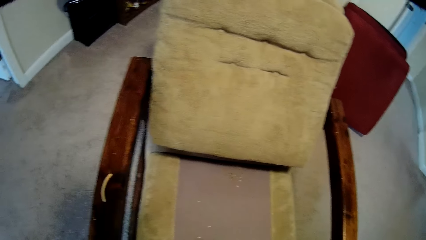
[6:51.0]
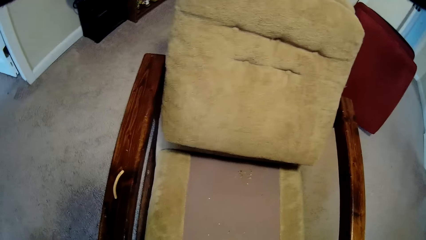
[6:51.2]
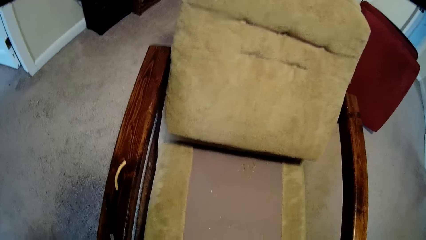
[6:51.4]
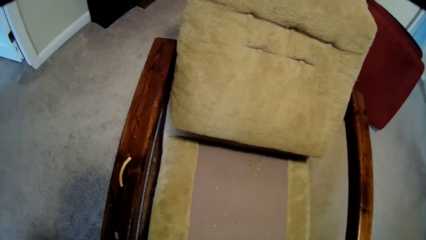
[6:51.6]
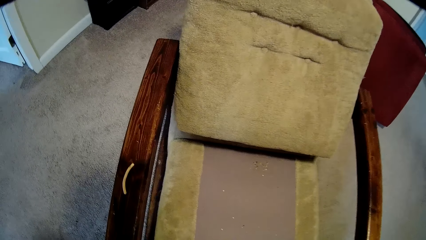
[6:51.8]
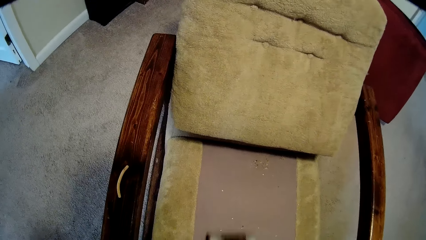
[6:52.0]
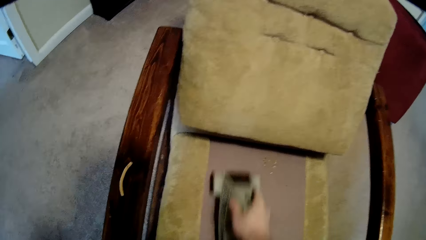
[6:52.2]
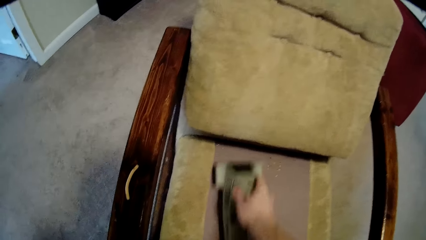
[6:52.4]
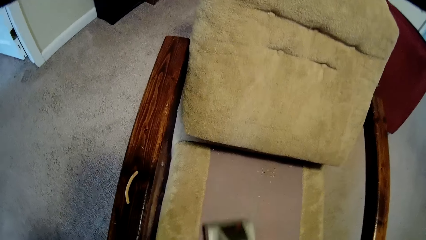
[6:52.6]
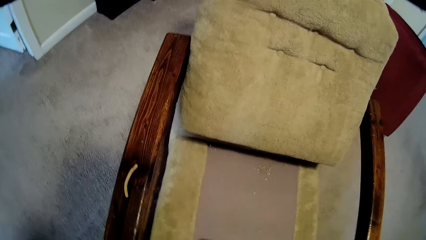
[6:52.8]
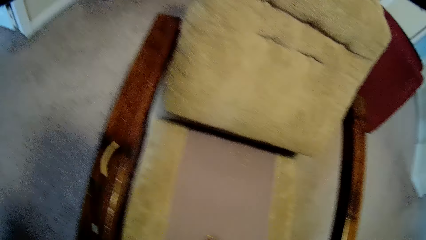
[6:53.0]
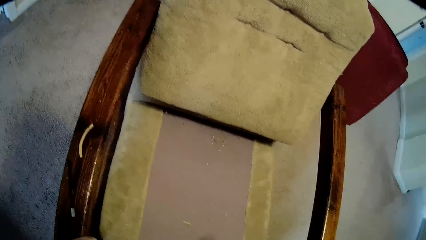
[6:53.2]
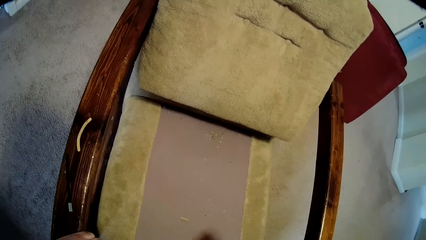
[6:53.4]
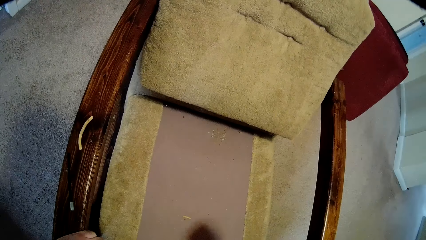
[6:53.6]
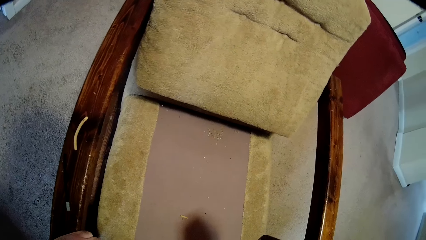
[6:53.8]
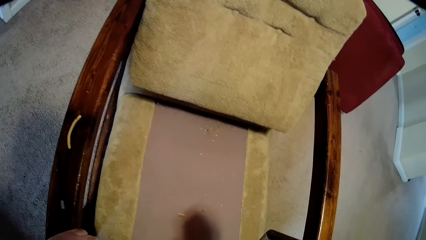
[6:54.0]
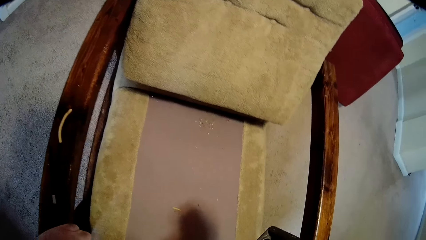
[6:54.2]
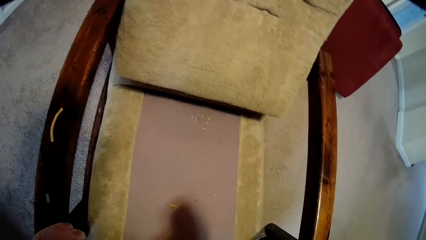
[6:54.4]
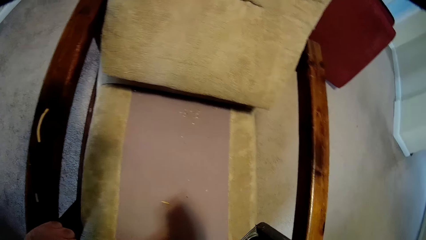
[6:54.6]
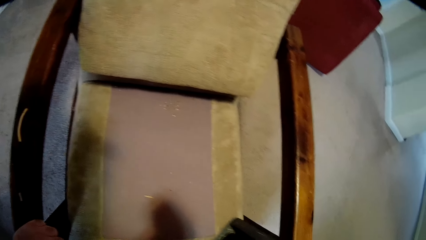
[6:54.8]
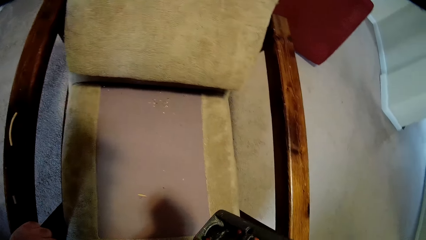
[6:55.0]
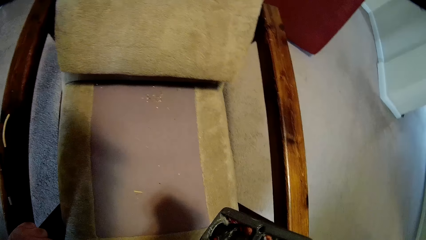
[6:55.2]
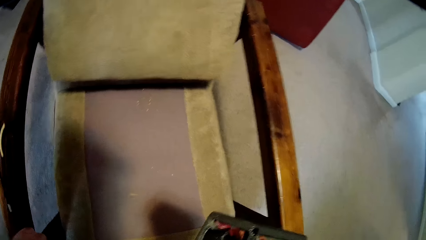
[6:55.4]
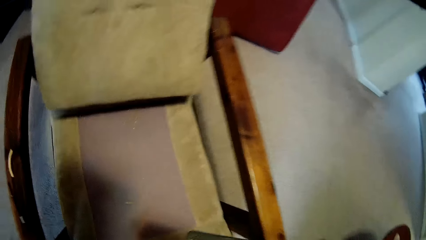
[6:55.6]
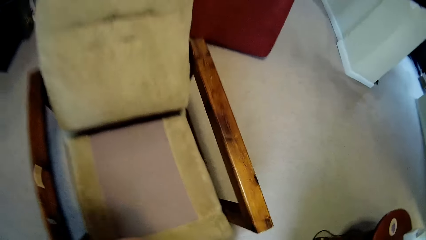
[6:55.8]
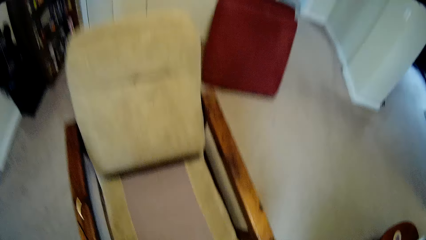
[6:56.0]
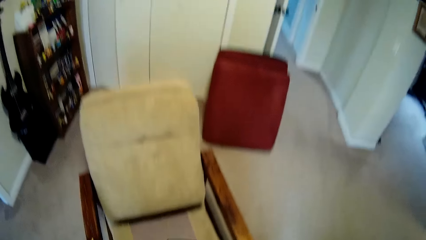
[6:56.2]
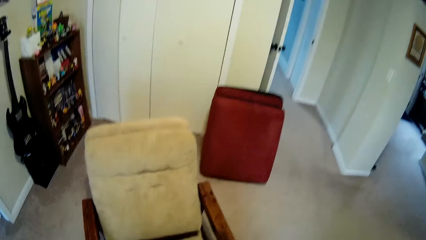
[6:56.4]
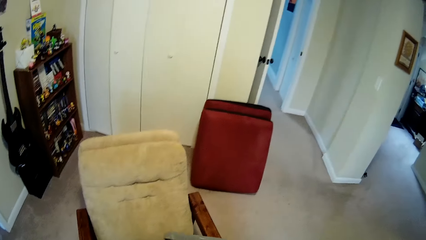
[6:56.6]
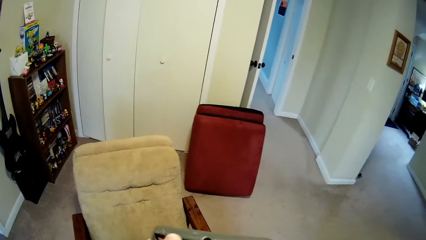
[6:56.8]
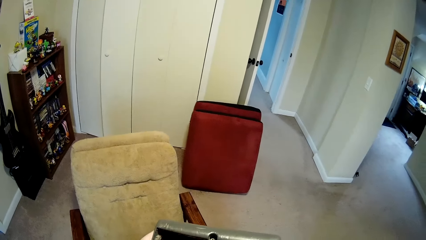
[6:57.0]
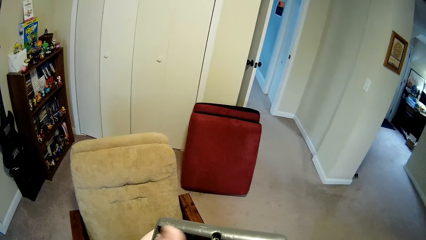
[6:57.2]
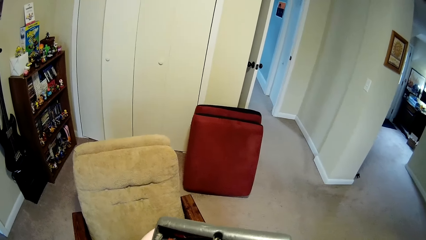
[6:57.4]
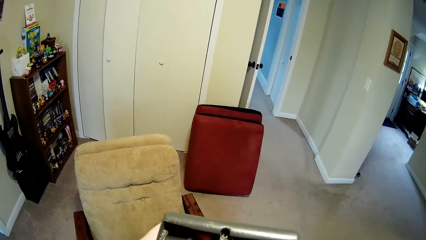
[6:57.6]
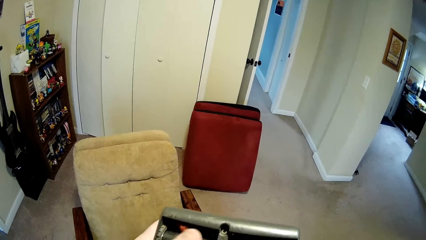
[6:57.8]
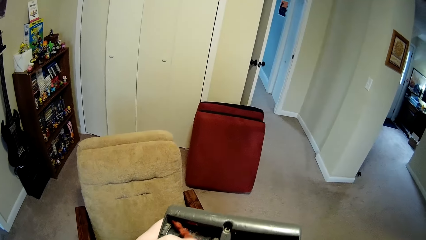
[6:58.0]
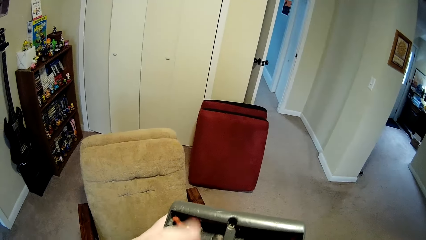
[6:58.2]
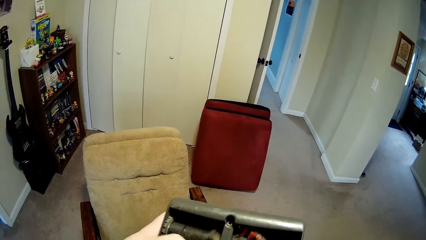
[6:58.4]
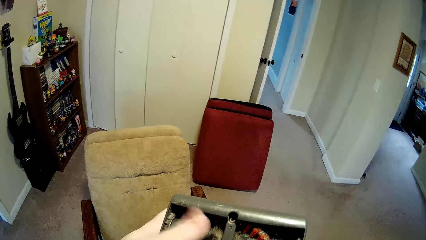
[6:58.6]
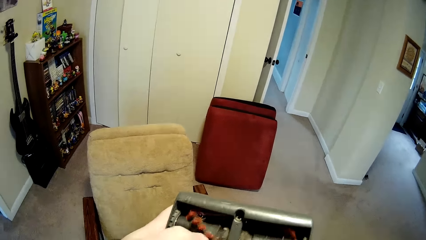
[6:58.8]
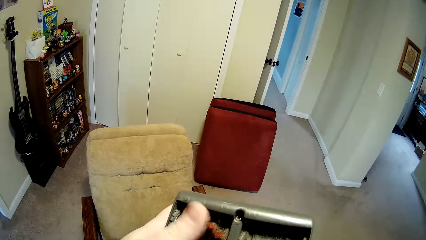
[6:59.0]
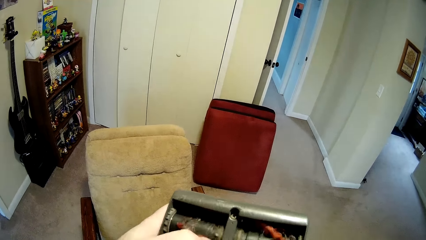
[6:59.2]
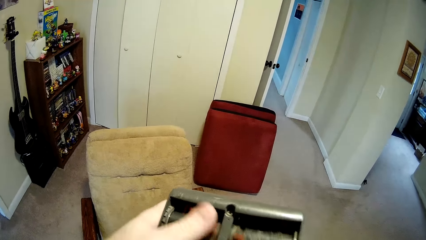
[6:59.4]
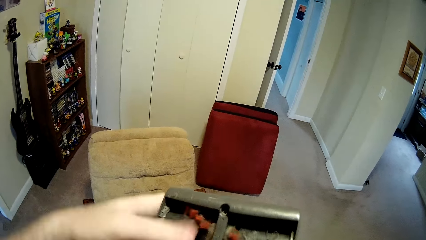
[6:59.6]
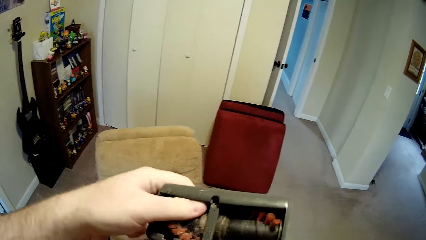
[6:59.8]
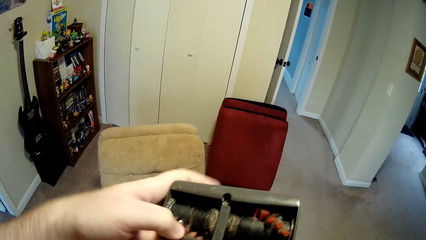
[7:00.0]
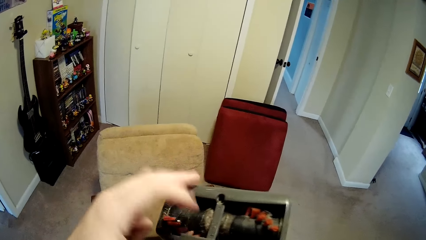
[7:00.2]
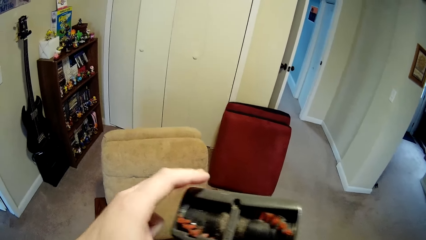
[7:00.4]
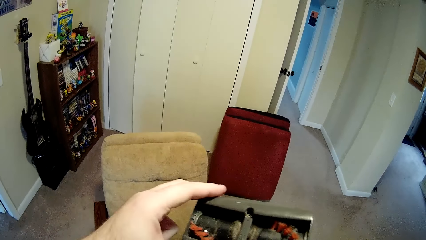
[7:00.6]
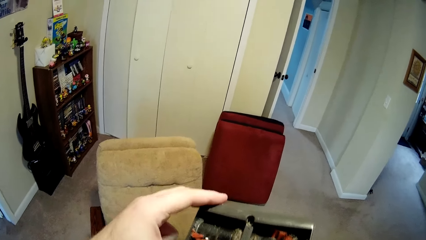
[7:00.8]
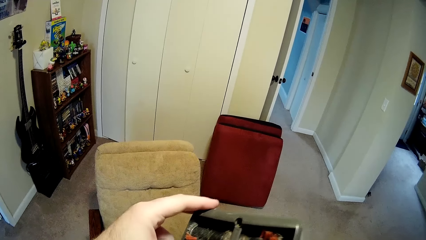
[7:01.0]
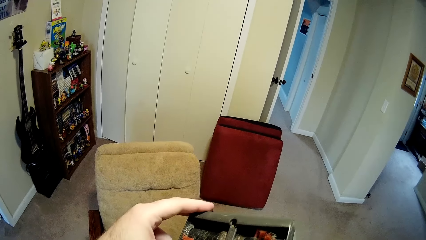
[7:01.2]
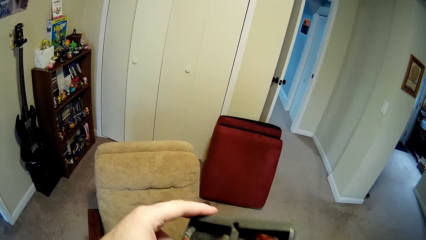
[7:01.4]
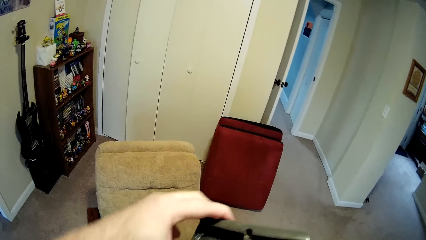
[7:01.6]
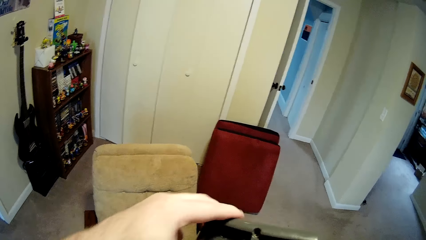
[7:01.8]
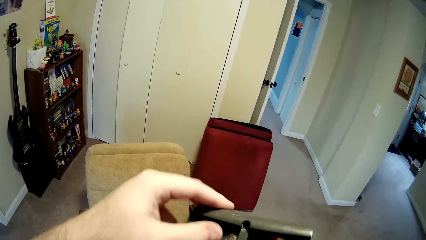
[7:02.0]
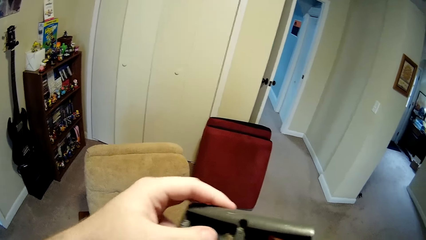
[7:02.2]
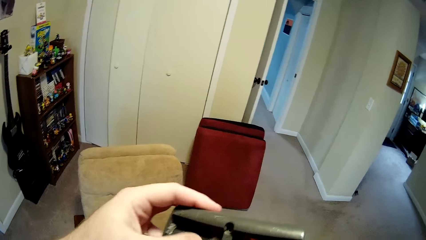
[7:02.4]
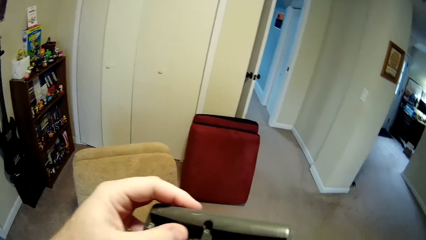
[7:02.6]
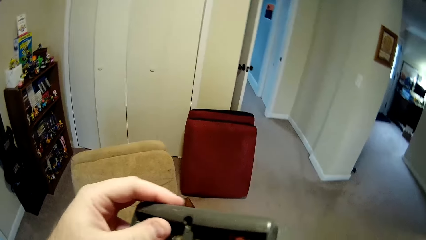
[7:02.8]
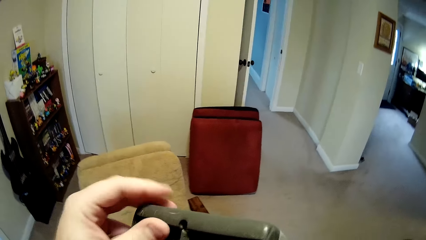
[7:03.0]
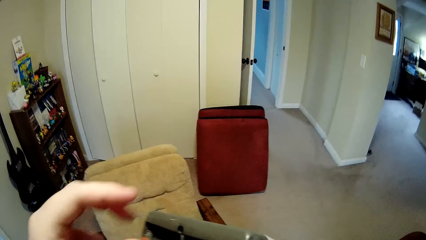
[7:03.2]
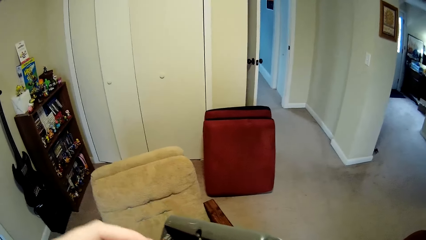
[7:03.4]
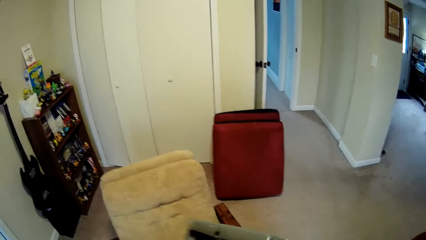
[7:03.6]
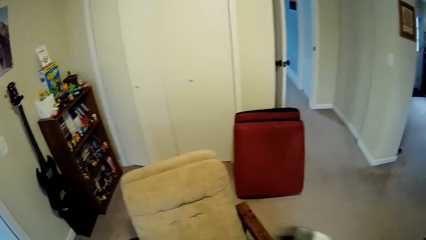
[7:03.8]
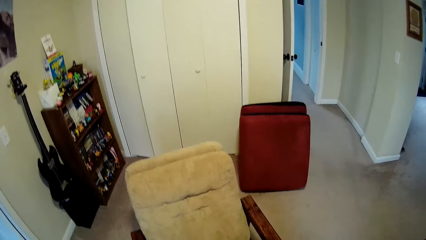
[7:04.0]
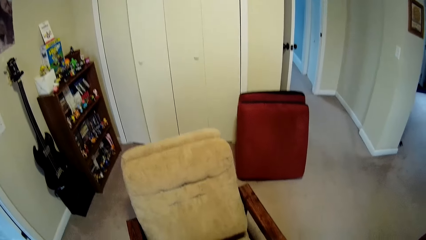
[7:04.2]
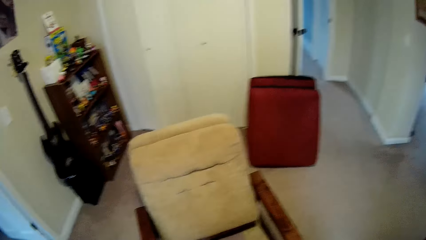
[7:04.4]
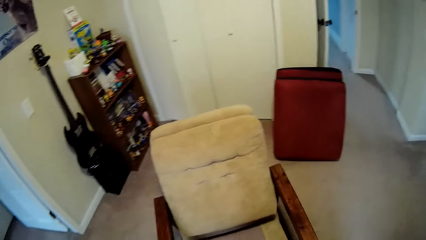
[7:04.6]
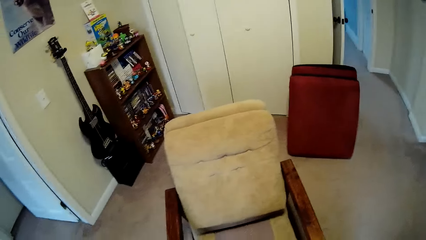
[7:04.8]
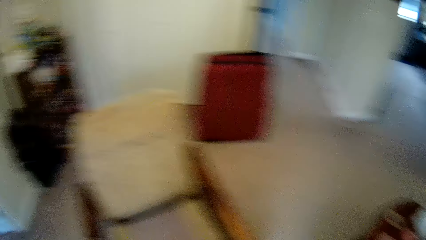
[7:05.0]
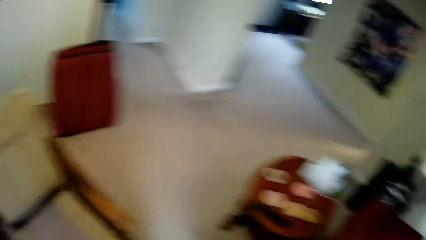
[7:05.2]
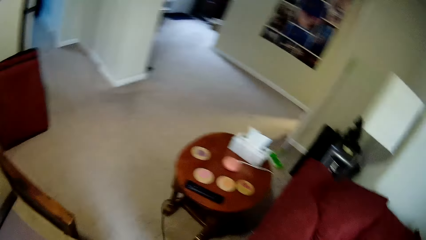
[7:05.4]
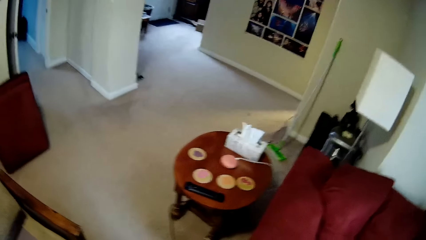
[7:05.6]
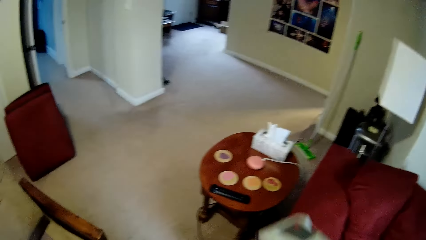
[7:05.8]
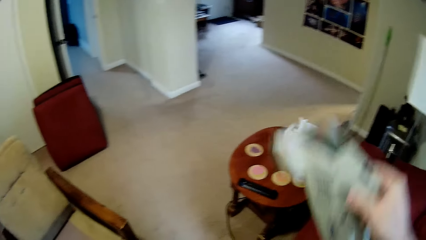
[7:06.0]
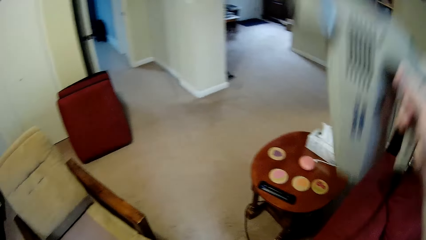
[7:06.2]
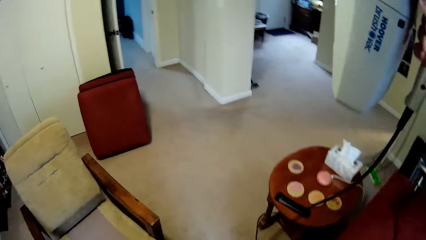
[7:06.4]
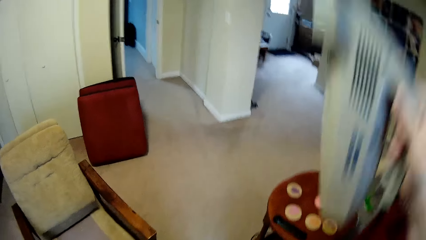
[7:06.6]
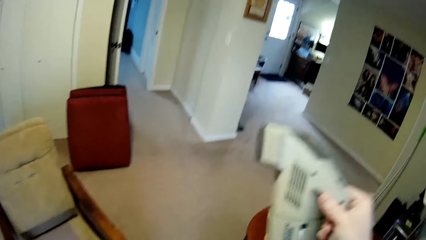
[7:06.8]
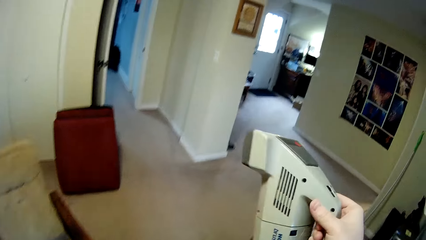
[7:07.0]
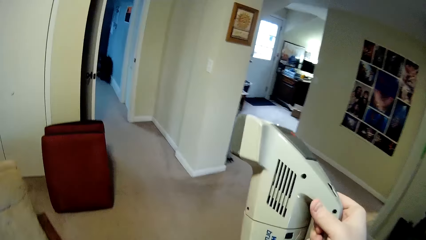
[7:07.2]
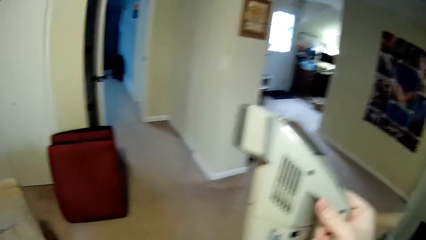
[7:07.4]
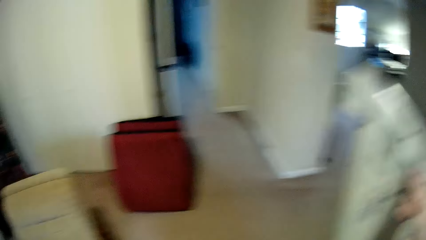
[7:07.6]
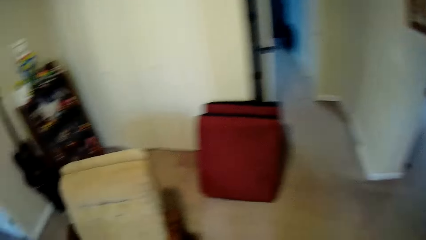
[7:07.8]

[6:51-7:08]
The camera wearer turns on the sofa cleaning machine. They clean the chair. They turn off the sofa cleaning machine. They fix the cleaning machine. They turn on the sofa cleaning machine. They turn off the sofa cleaning machine.
